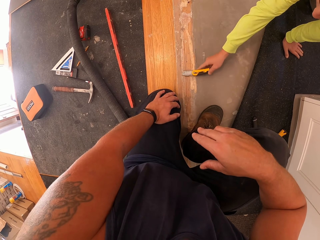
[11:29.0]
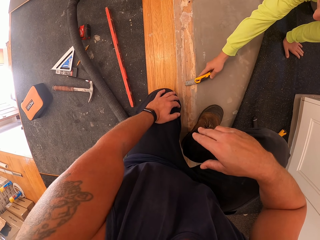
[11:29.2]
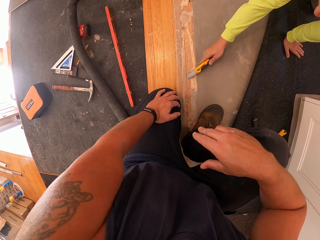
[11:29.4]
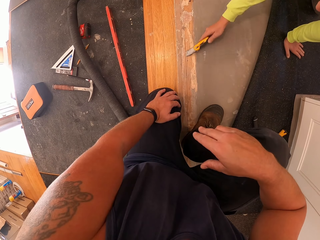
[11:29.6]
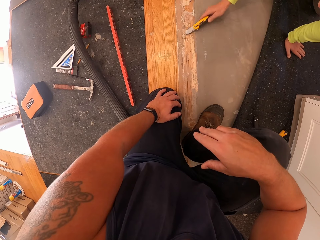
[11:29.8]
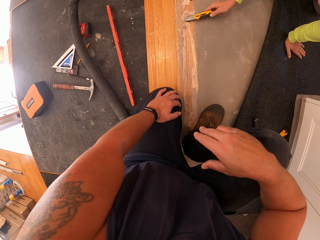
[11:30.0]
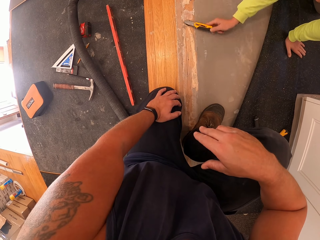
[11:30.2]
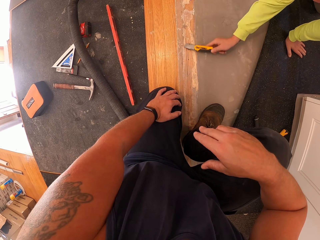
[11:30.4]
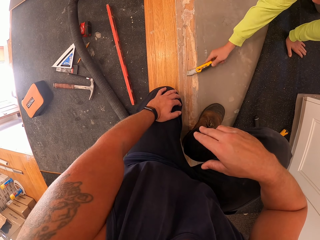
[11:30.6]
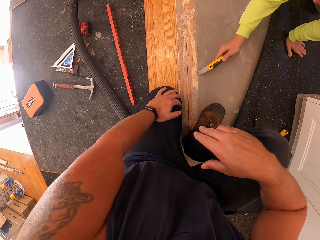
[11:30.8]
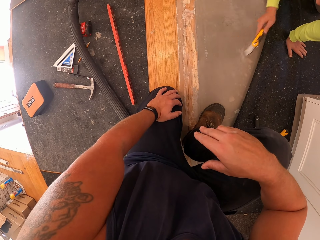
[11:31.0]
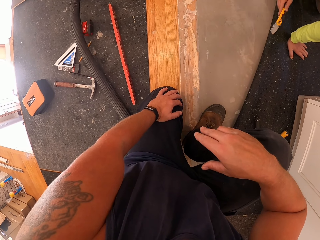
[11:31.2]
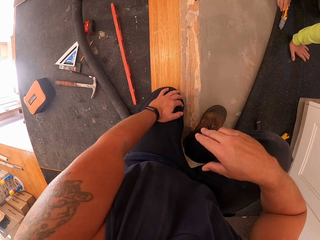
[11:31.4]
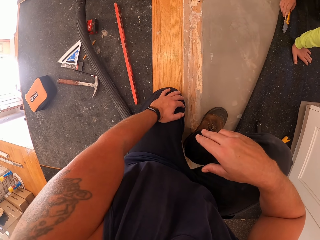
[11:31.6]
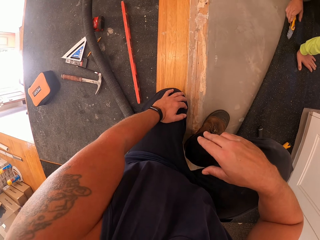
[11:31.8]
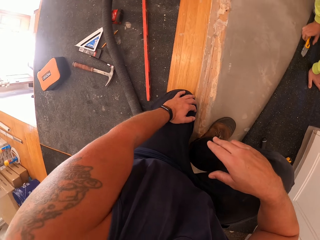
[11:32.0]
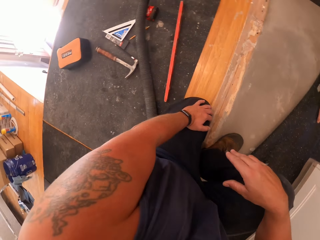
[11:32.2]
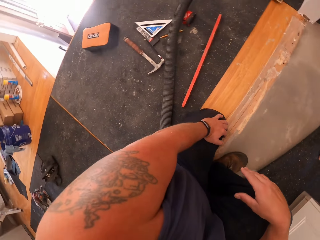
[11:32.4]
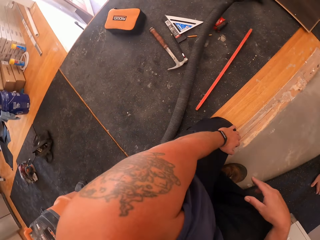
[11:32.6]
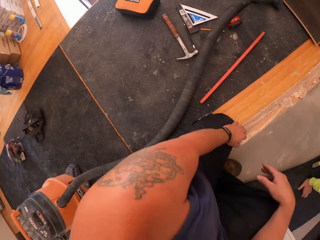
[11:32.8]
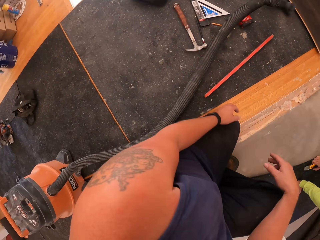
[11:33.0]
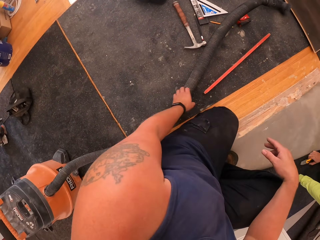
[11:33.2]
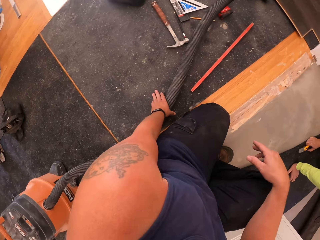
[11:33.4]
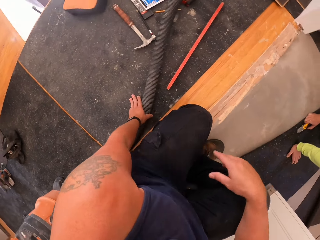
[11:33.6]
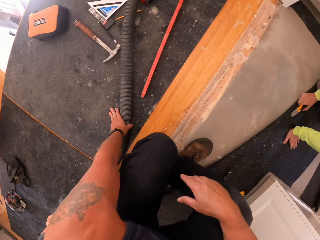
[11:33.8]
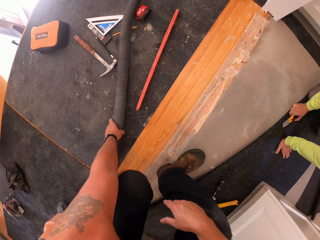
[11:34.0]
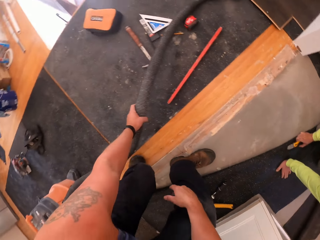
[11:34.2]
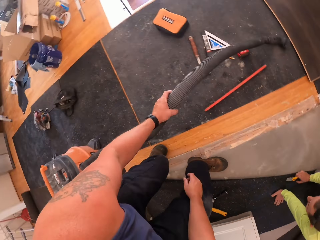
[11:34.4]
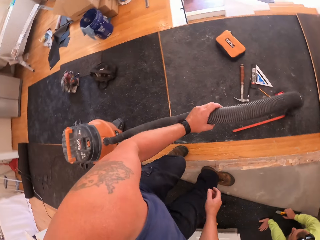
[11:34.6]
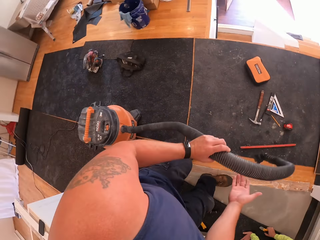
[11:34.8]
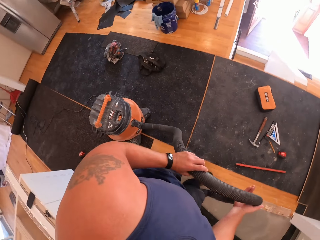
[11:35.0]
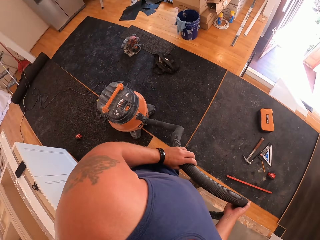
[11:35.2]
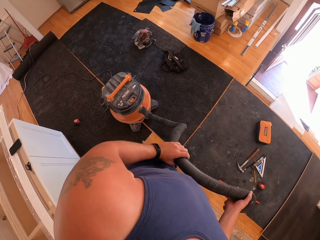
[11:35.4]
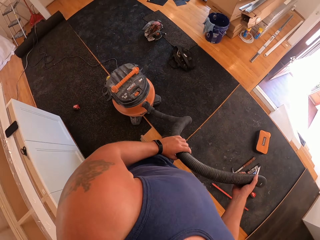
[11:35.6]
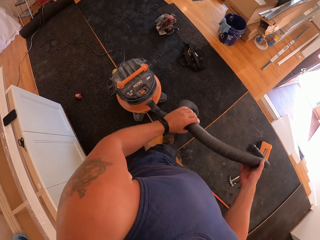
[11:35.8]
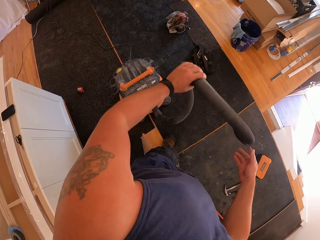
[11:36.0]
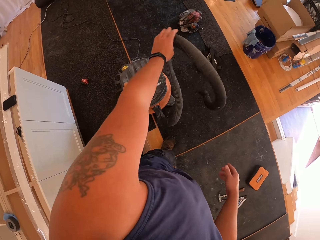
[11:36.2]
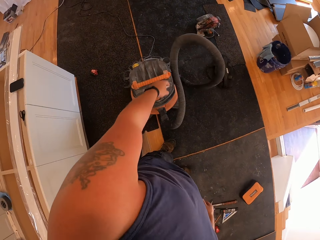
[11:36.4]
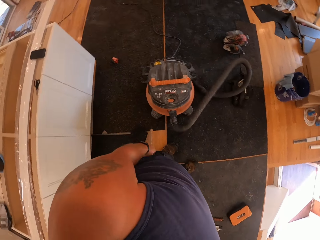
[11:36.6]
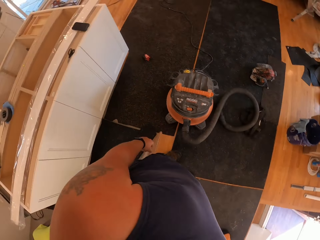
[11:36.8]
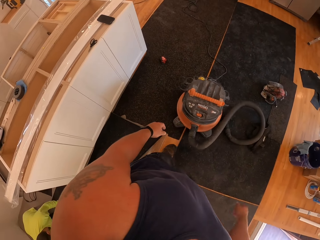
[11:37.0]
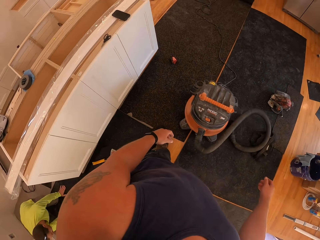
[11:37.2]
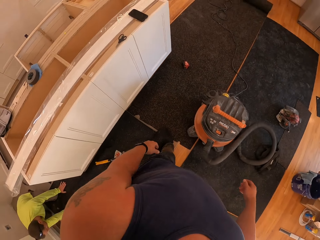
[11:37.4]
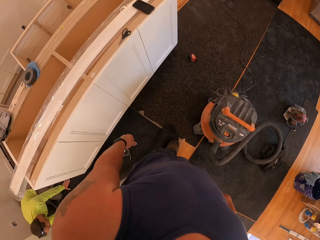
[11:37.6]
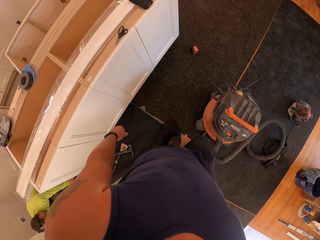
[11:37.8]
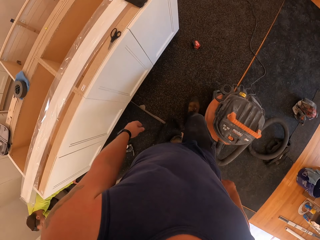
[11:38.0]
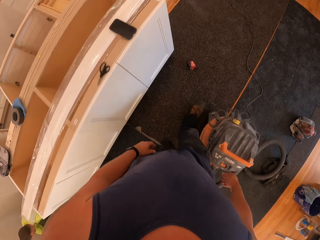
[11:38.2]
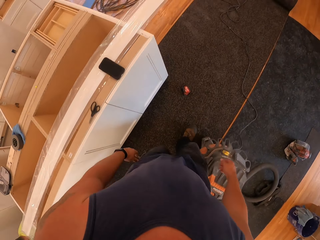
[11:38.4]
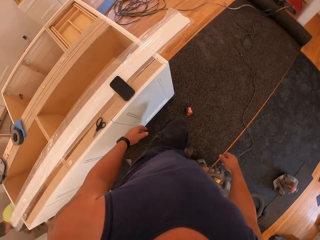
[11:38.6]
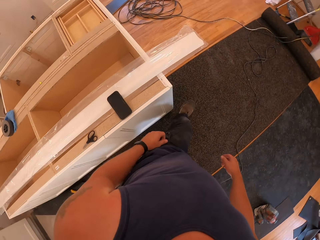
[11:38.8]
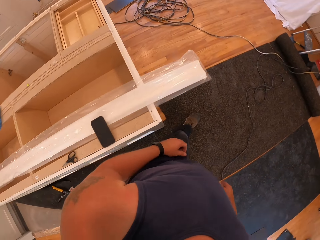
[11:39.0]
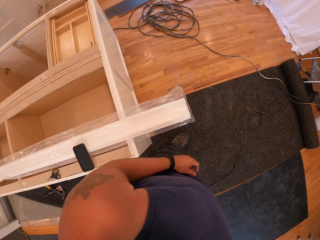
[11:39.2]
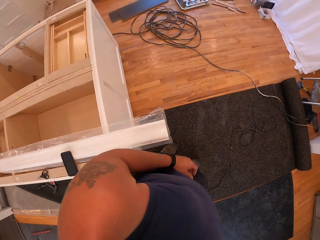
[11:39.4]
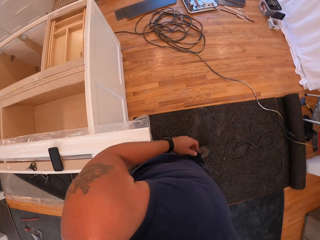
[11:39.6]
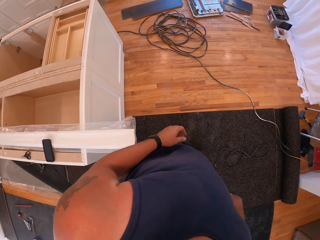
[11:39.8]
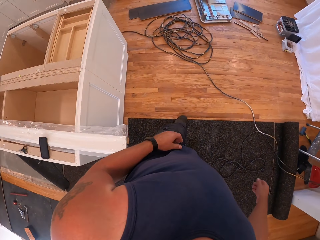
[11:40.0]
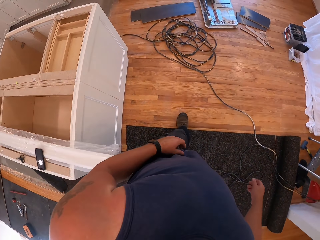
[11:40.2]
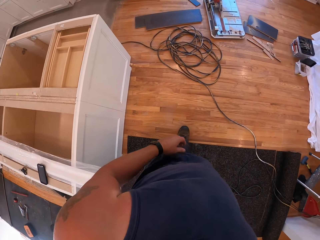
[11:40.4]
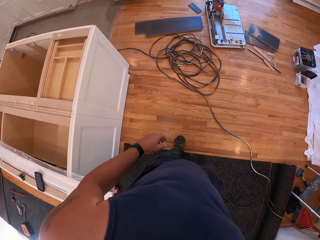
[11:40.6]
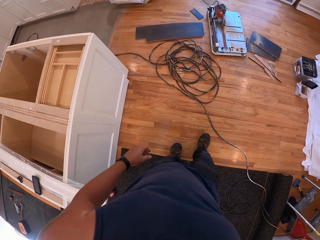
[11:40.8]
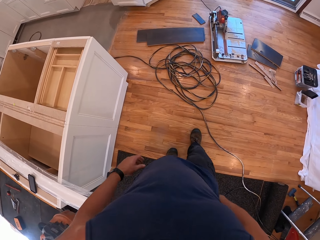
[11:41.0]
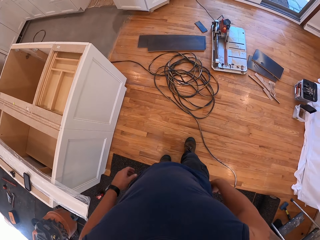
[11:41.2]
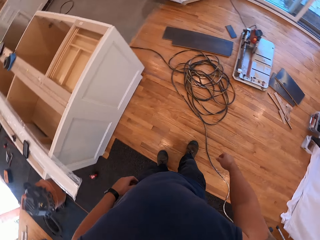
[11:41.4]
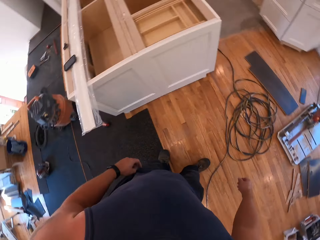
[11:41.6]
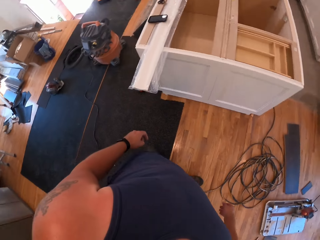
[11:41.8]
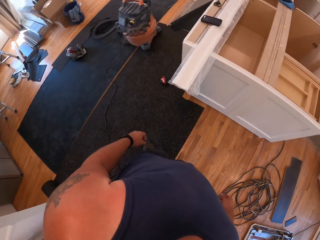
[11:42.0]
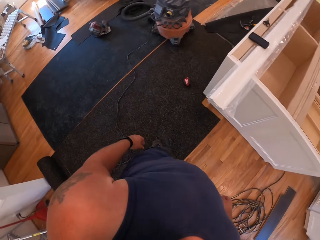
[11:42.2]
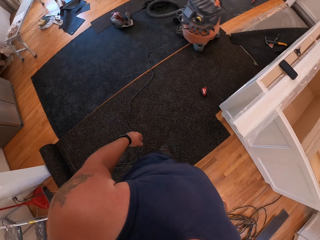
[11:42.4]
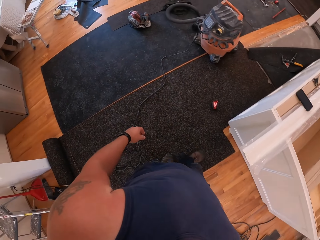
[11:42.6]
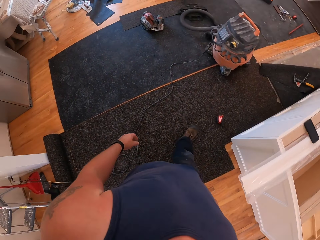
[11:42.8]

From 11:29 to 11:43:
The camera wearer picks up the vacuum hose from the rug with his left hand. He drops the vacuum hose on the other rug. He walks around to the floor scrubber.

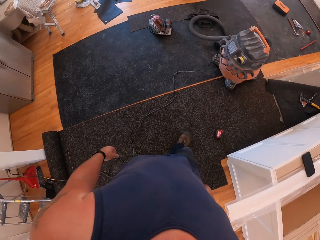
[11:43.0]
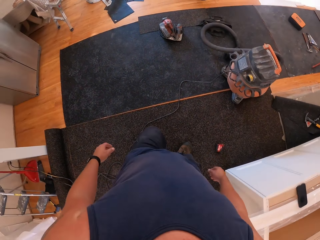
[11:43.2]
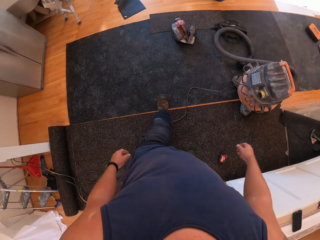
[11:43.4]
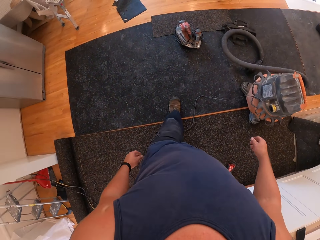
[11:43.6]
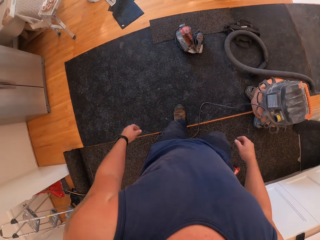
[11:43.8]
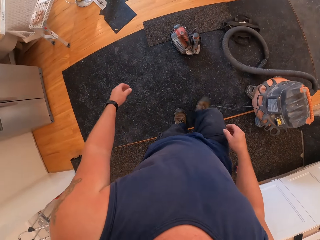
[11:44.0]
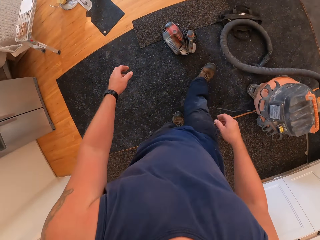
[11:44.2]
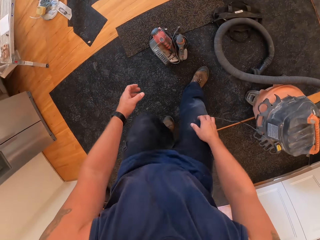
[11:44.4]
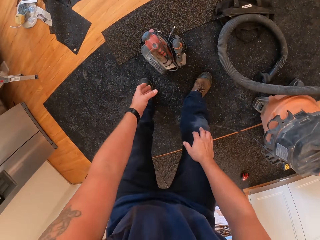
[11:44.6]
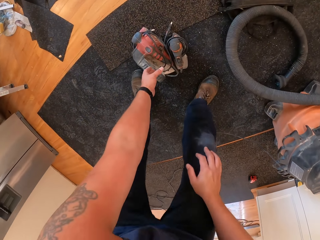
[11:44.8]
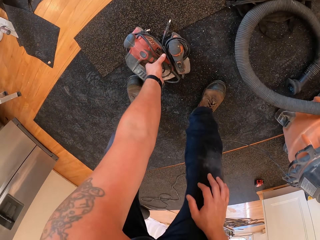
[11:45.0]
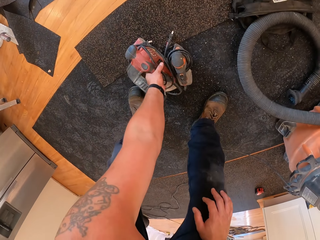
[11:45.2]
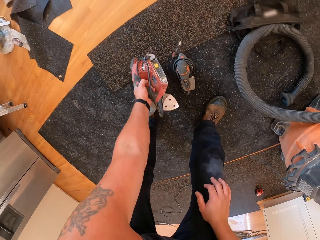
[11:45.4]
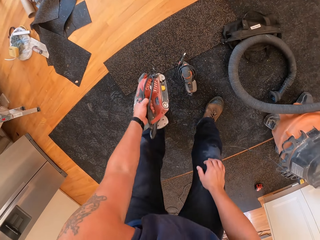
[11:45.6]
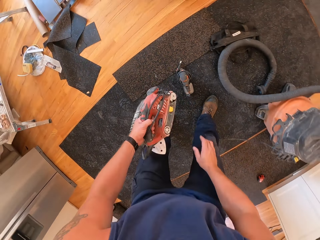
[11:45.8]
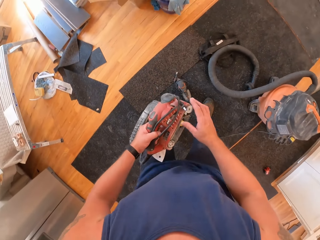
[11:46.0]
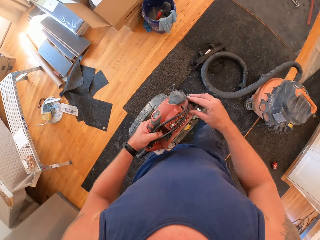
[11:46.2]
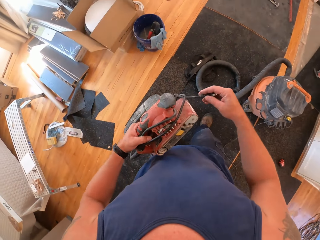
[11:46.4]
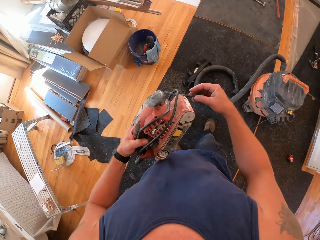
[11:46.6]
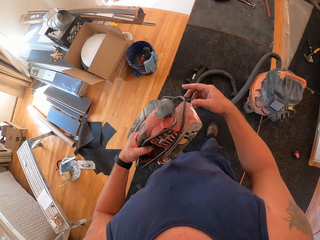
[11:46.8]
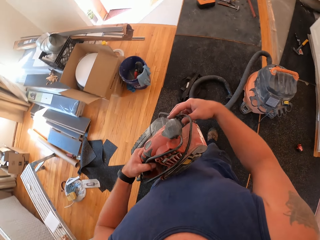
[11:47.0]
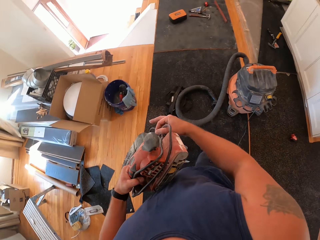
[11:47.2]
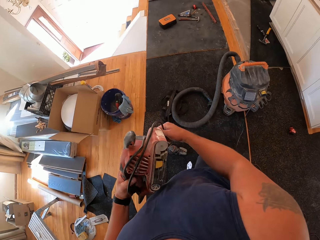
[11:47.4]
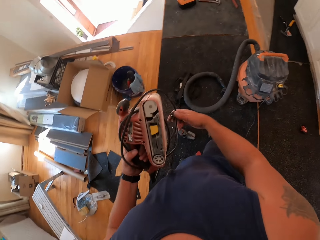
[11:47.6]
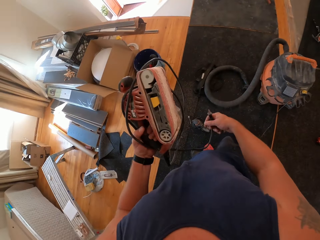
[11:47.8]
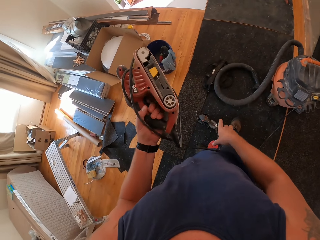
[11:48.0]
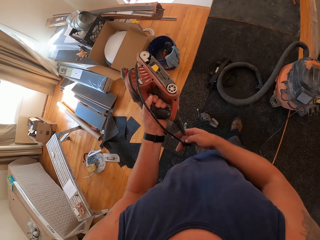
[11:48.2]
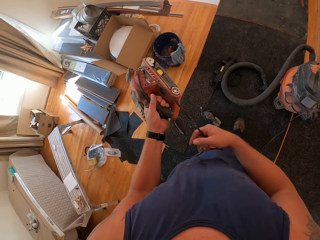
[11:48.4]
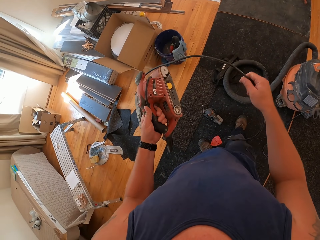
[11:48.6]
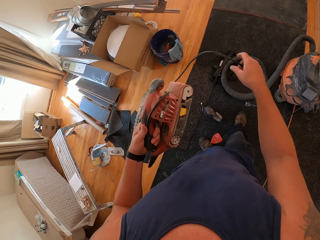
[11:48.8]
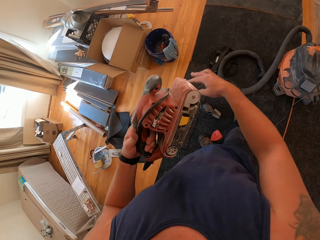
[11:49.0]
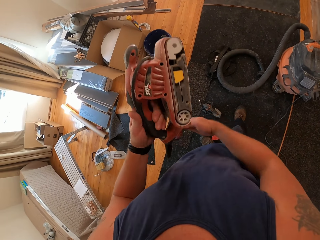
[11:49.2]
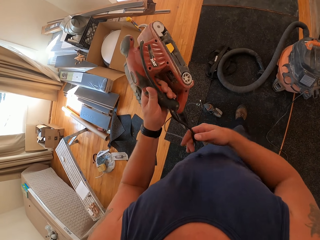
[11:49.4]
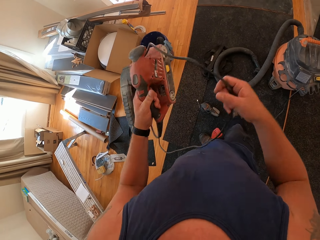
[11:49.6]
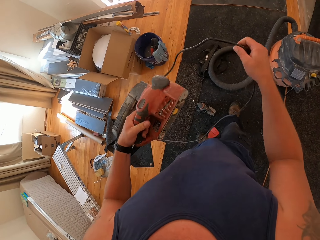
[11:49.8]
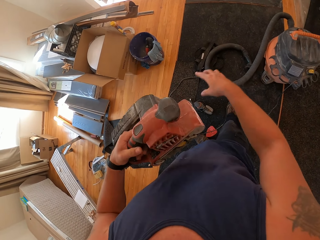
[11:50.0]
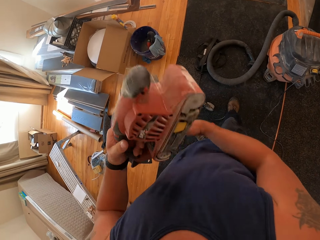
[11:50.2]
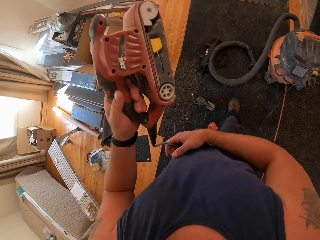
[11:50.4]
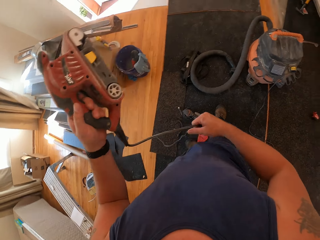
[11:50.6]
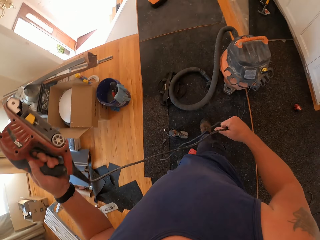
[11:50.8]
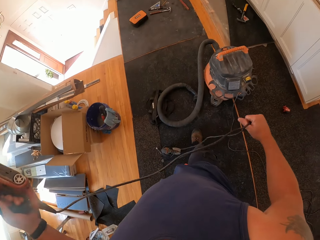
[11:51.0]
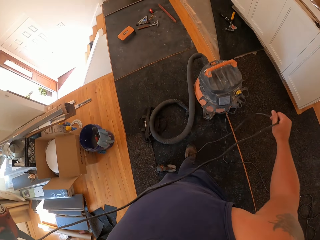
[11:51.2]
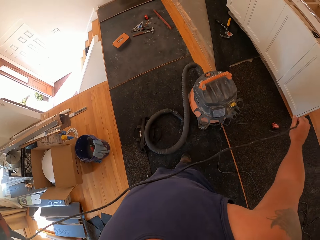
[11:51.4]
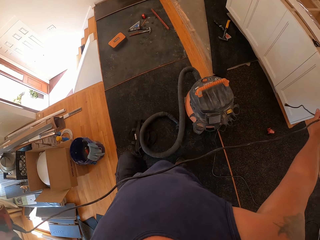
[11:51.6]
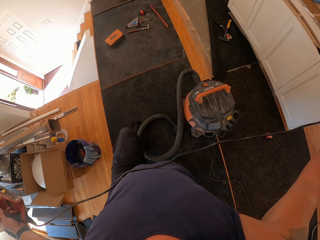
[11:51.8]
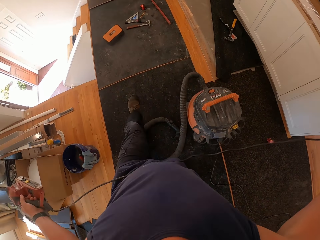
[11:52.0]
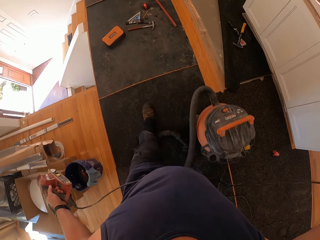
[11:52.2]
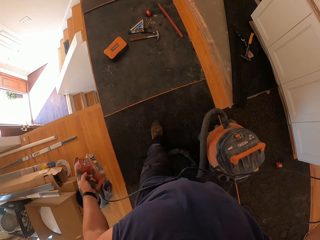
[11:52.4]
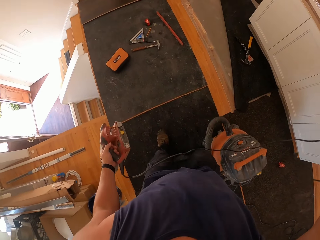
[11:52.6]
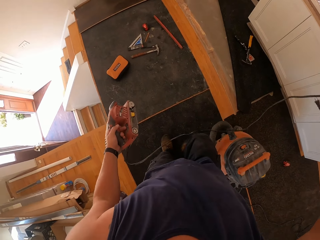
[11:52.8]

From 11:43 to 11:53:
The camera wearer picks up an electric sander on the rug with his left hand. He moves the sander on the floor. He unreels the power cord of the sander with his right hand.
